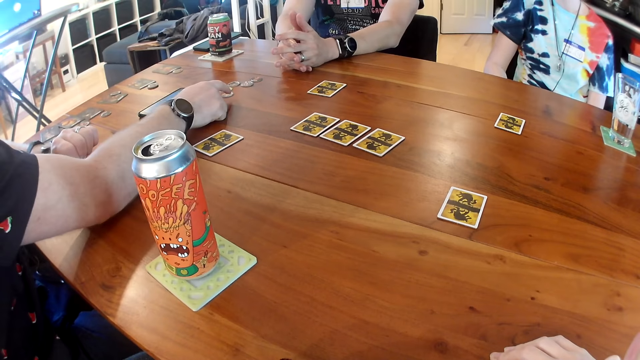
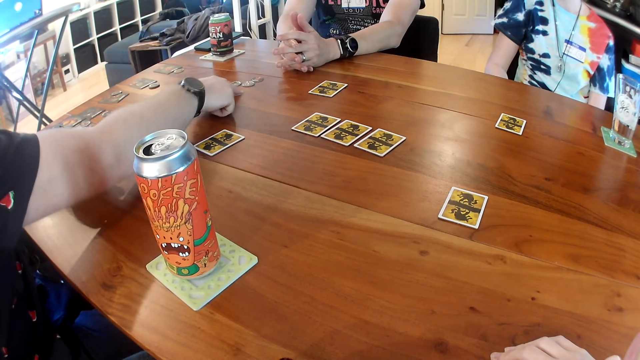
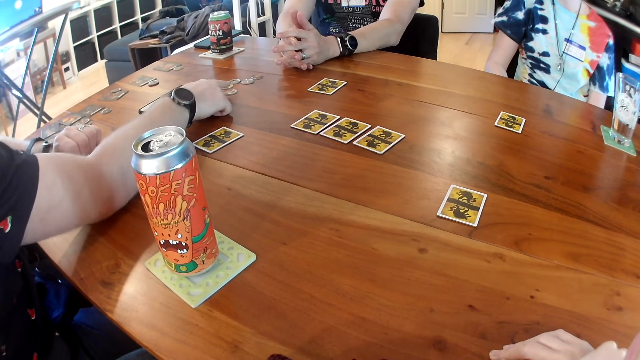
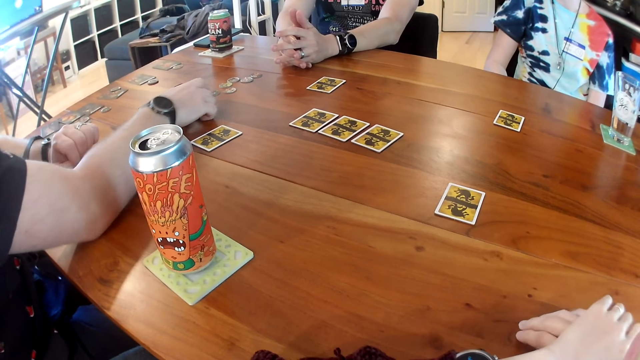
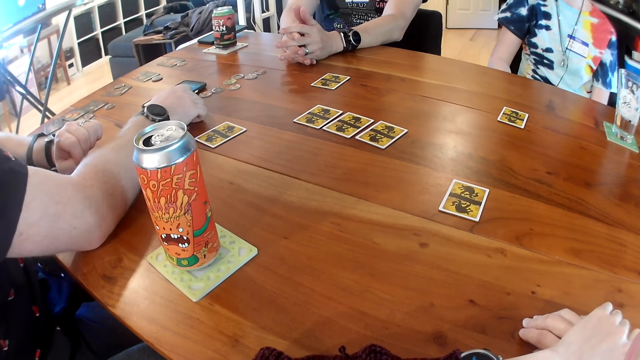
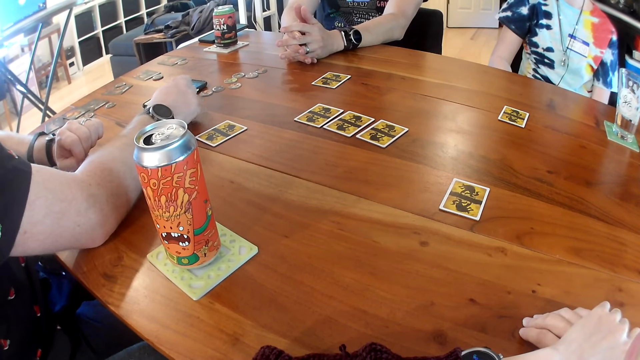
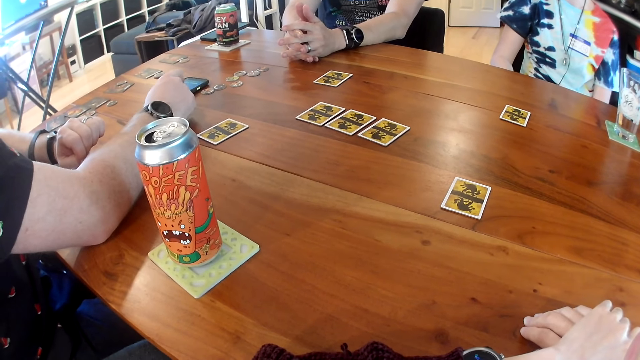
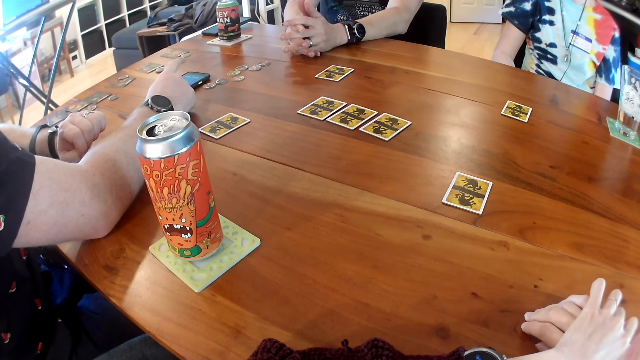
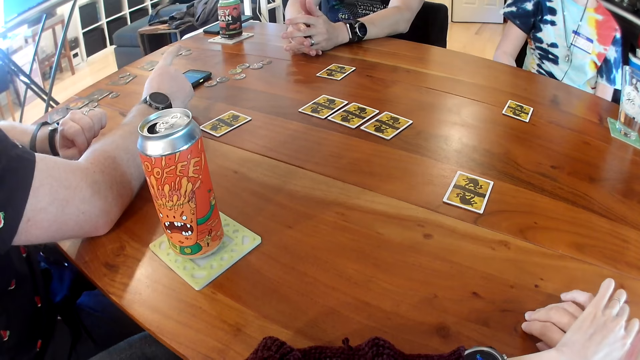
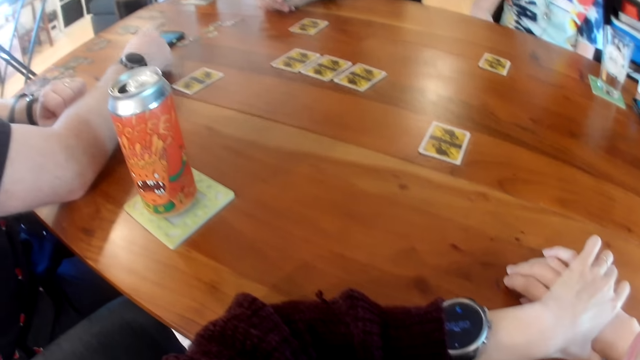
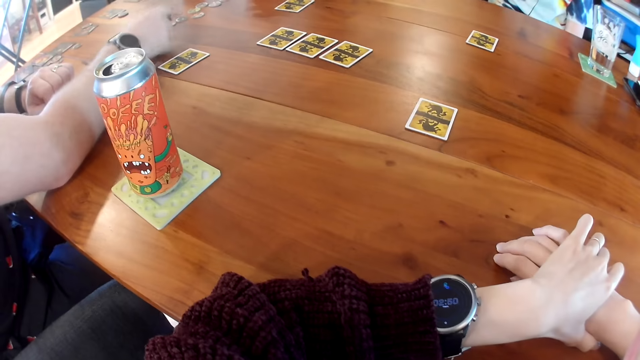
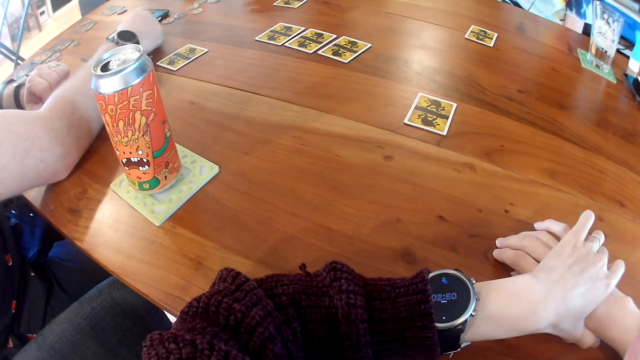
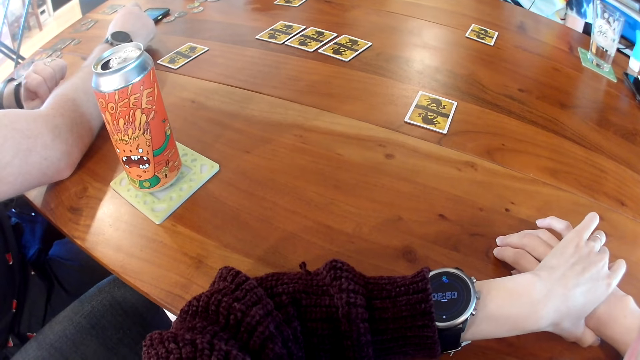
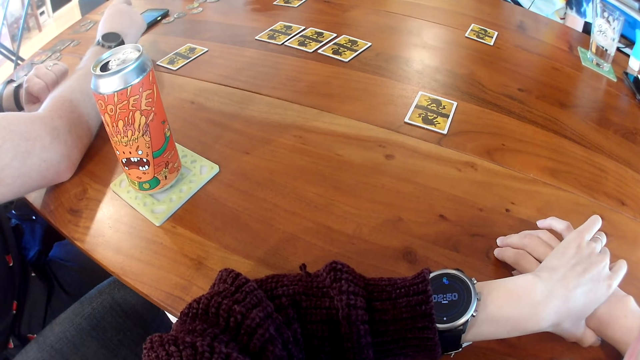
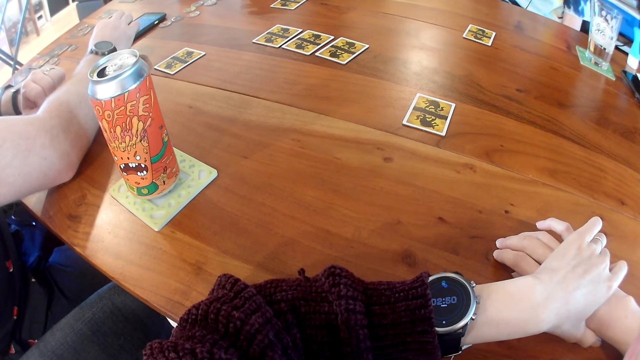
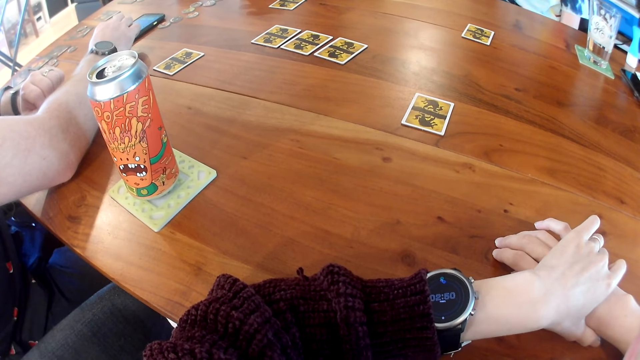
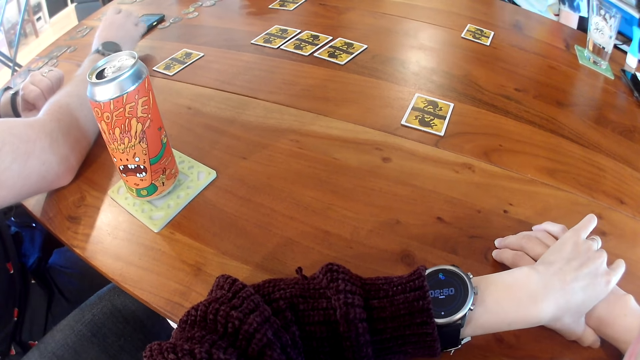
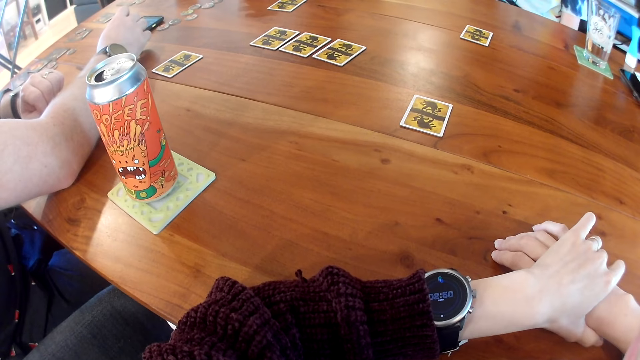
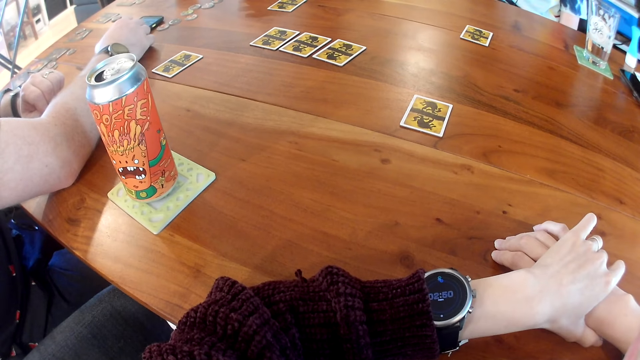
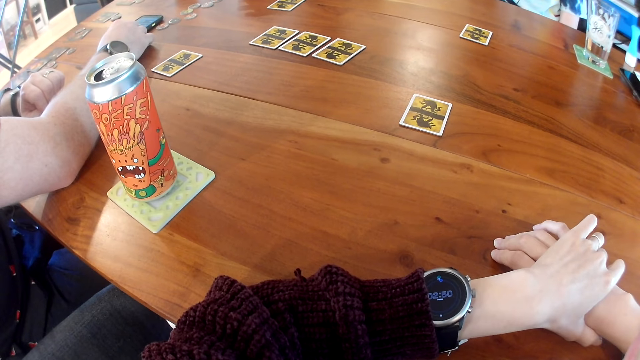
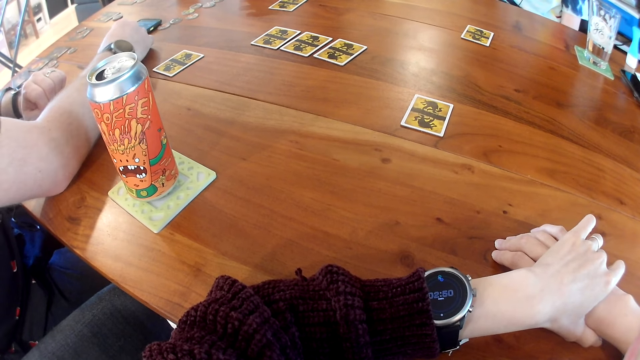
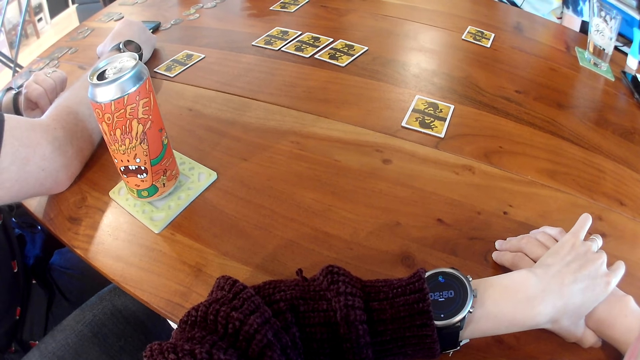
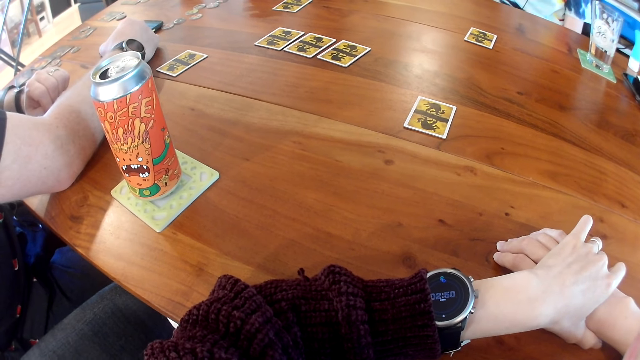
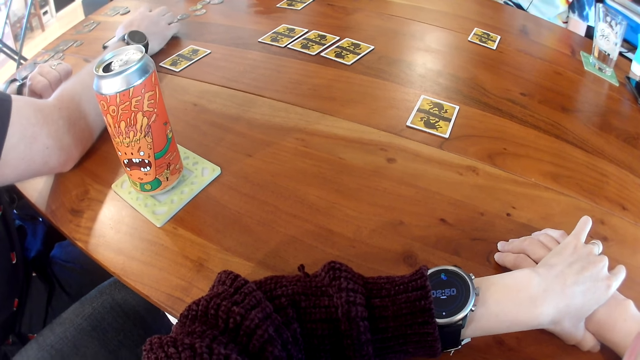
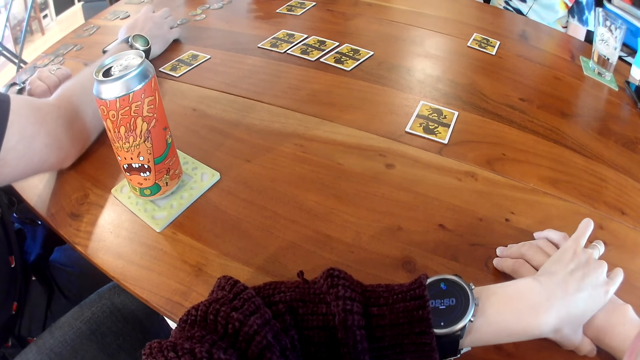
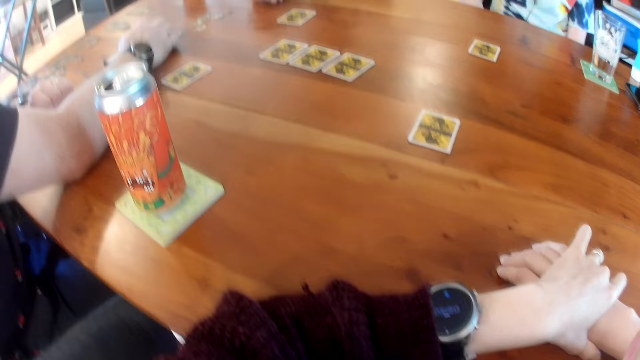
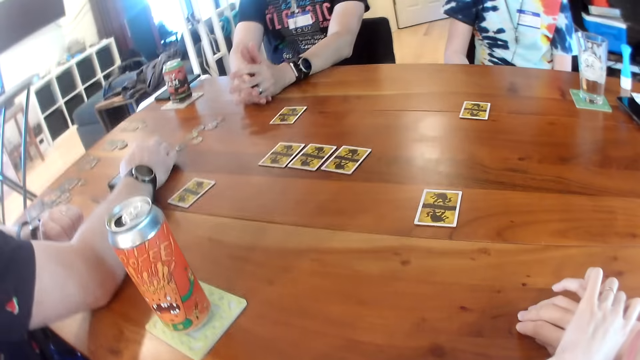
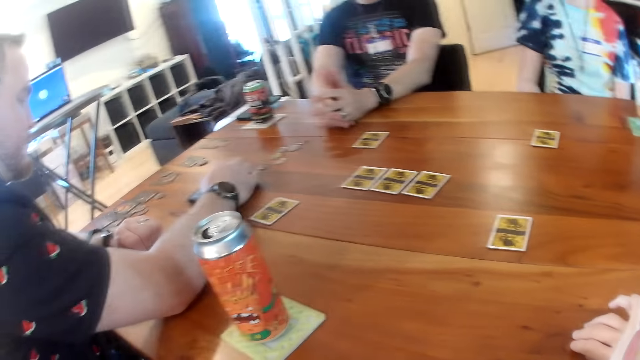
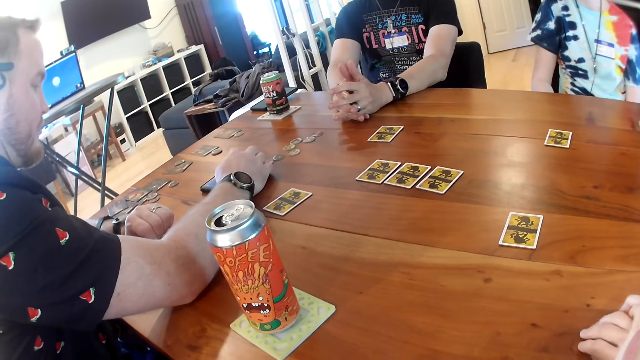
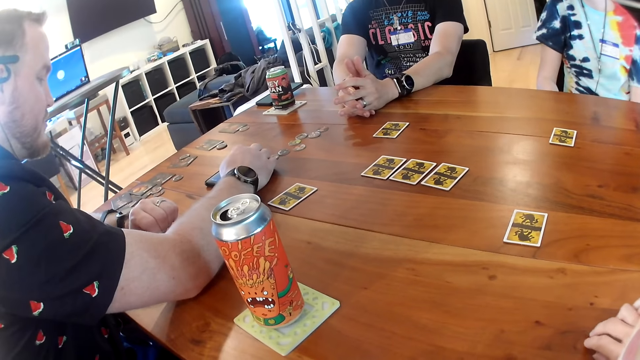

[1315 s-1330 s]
A man adjusts the round piece on the table with his right hand. He uses the phone. He adjusts the phone on the table with his right hand and operates the phone on the table with his right hand.

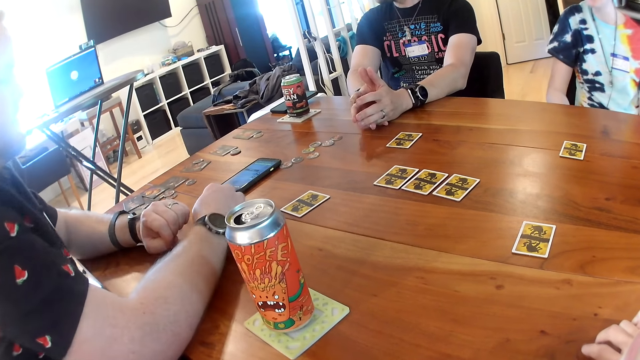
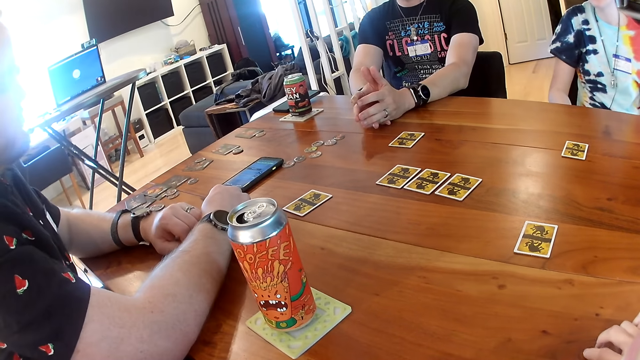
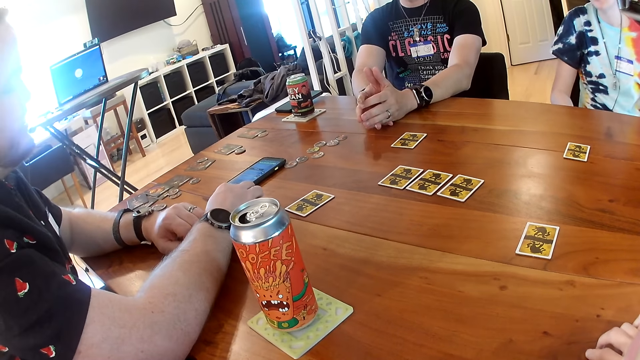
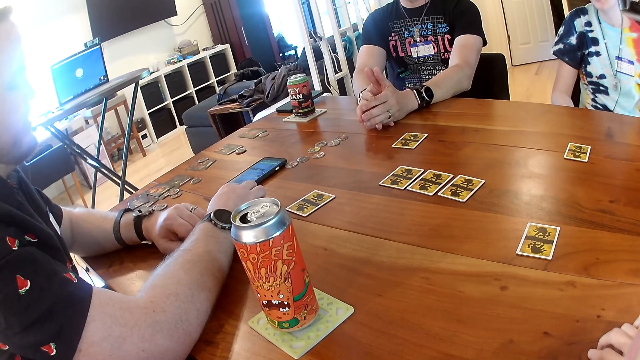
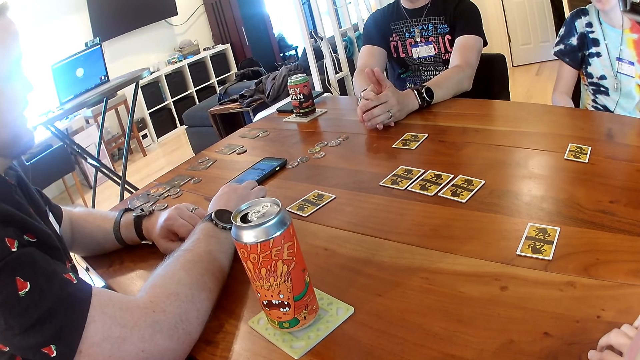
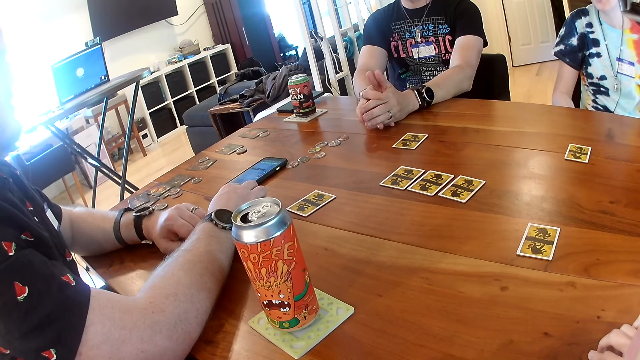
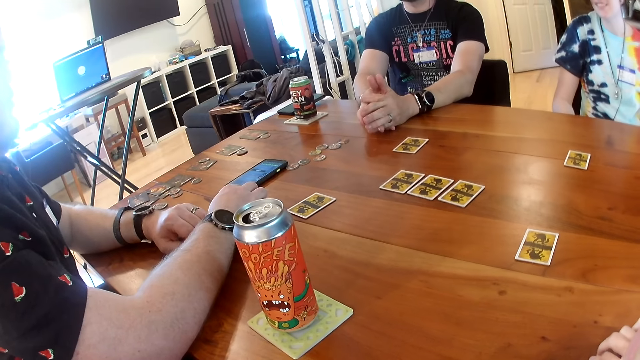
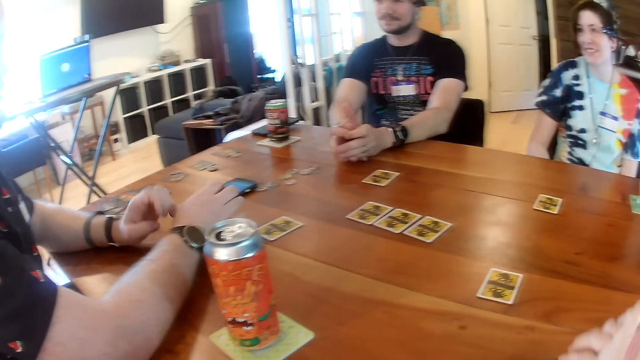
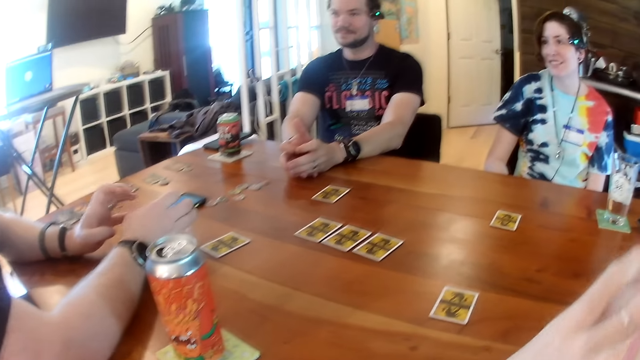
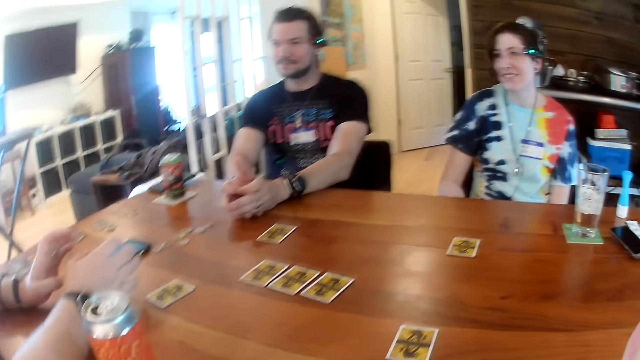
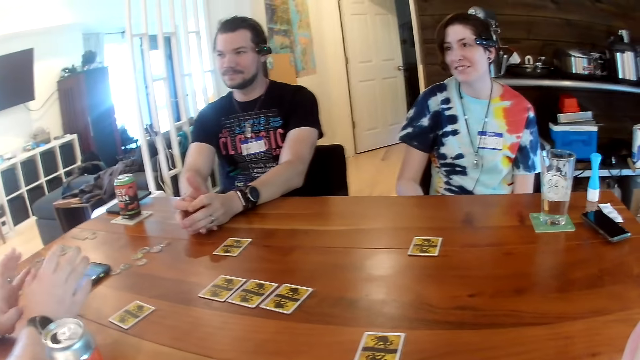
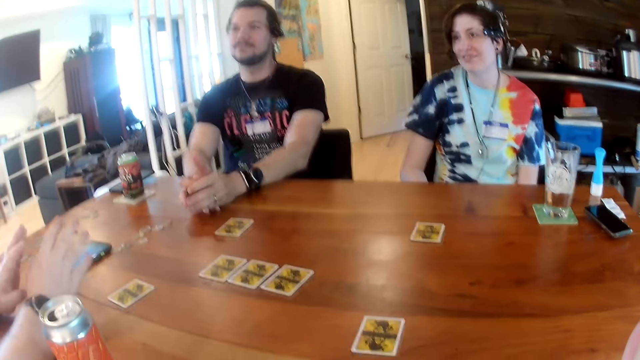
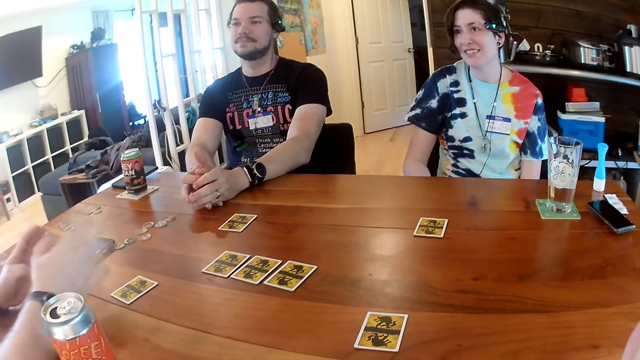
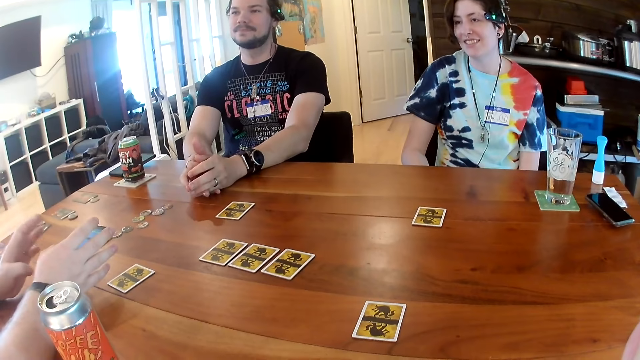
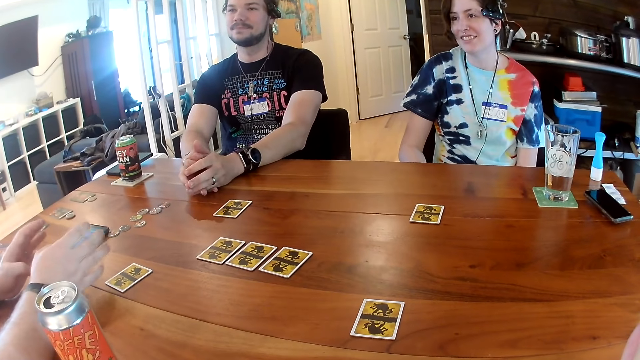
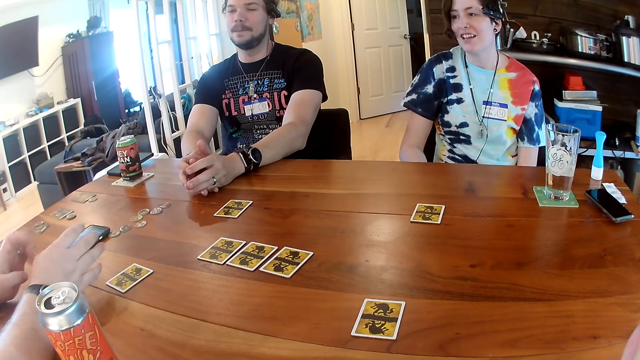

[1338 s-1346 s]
A person talks to another person and a third person.
